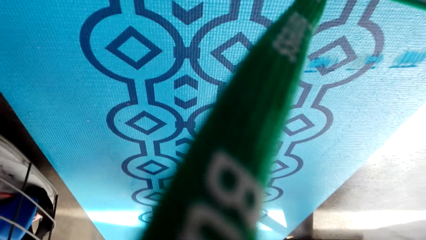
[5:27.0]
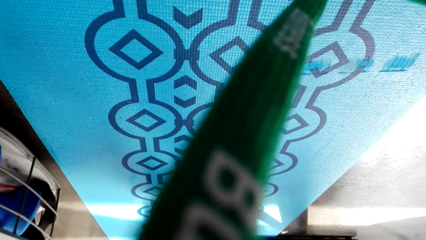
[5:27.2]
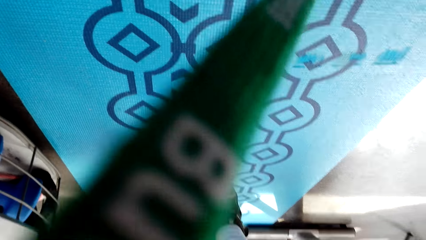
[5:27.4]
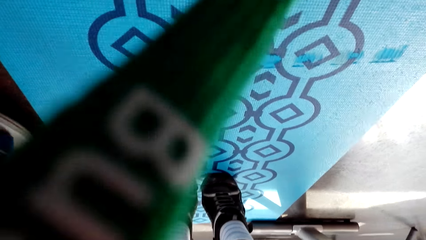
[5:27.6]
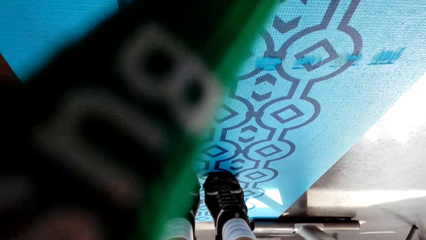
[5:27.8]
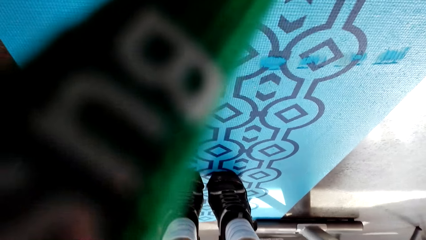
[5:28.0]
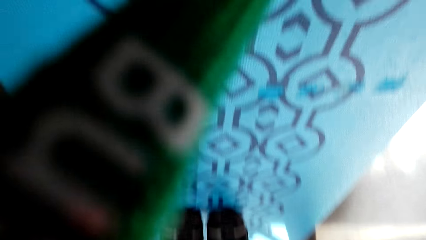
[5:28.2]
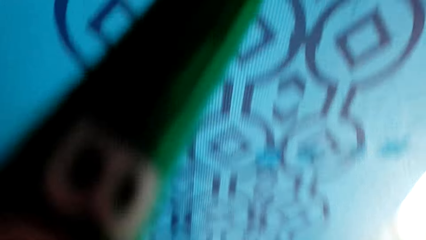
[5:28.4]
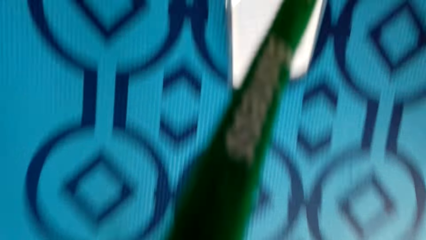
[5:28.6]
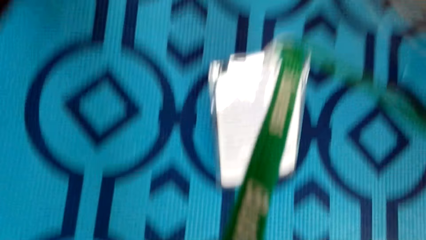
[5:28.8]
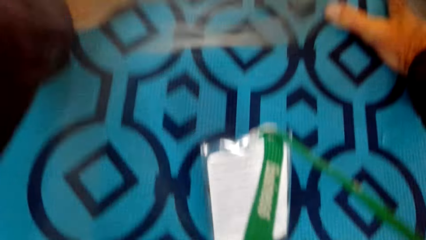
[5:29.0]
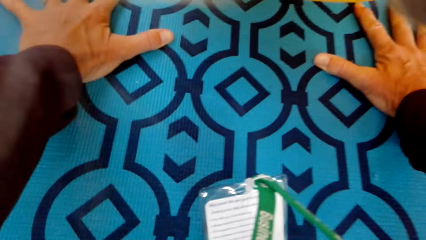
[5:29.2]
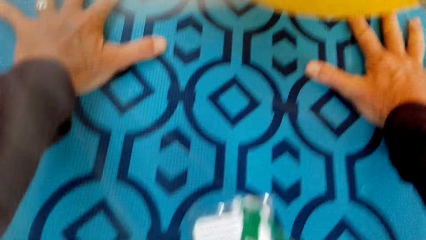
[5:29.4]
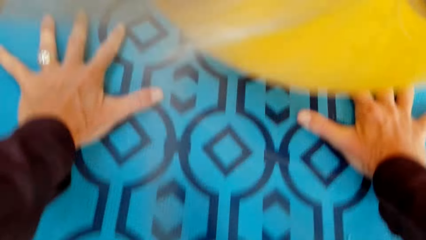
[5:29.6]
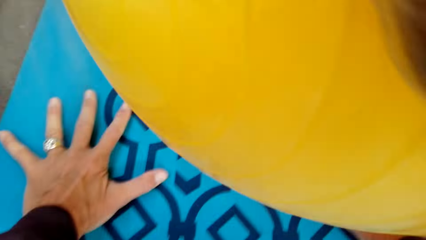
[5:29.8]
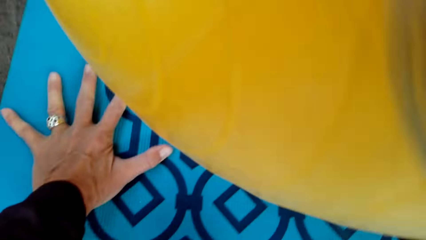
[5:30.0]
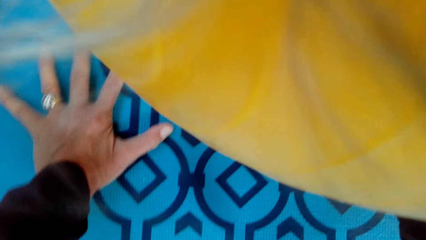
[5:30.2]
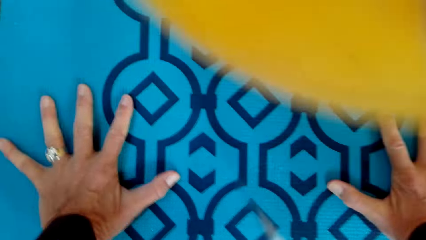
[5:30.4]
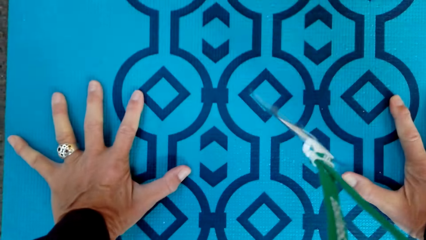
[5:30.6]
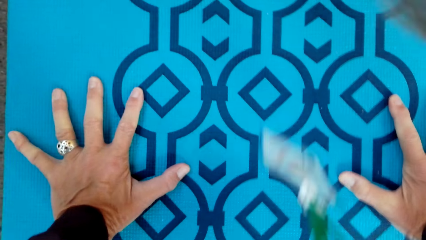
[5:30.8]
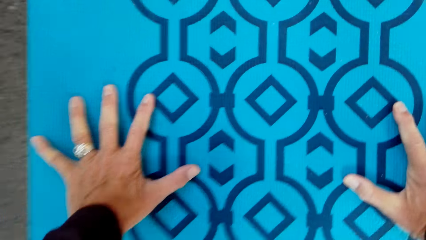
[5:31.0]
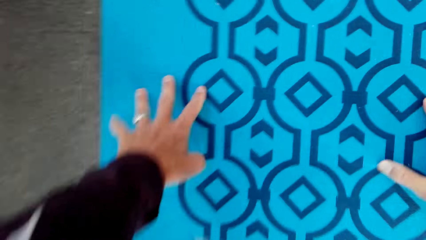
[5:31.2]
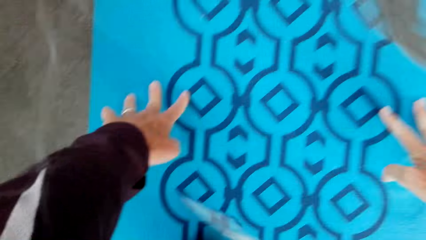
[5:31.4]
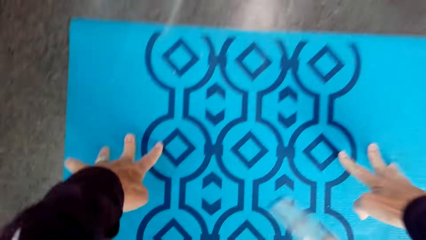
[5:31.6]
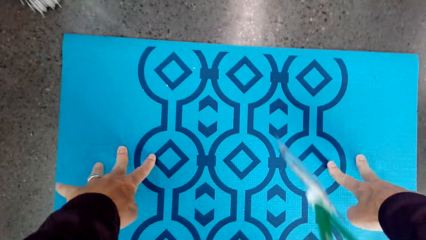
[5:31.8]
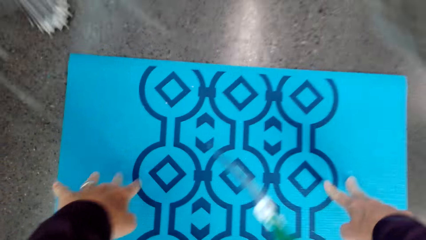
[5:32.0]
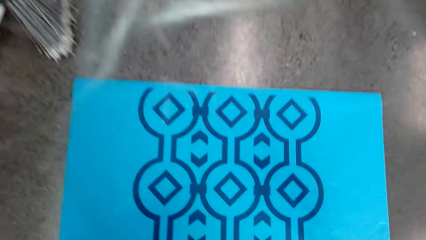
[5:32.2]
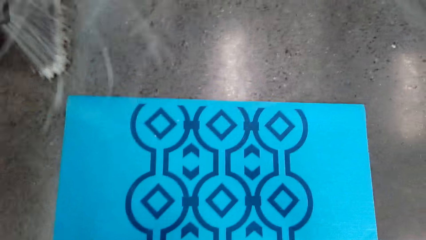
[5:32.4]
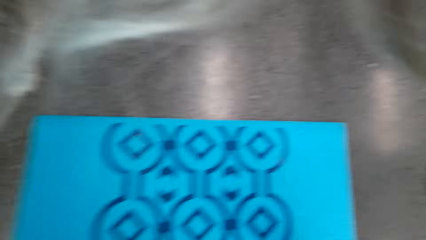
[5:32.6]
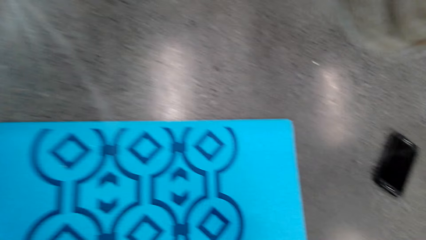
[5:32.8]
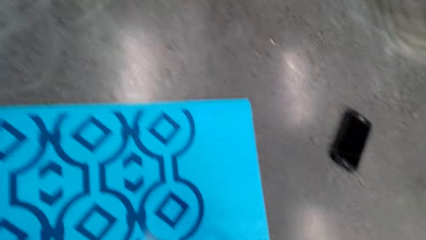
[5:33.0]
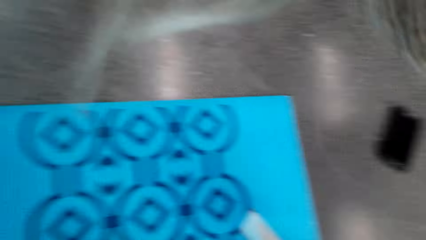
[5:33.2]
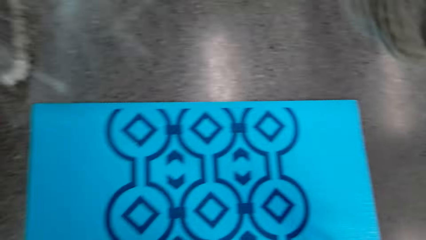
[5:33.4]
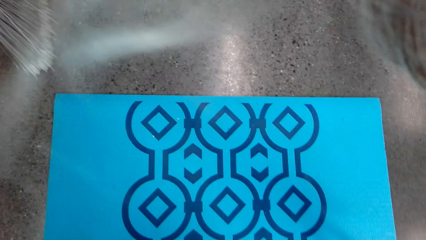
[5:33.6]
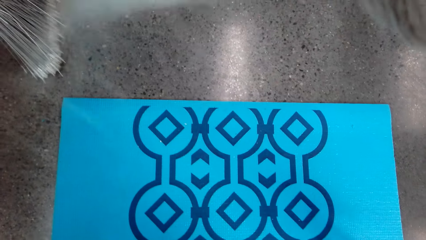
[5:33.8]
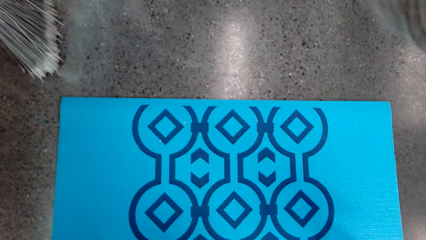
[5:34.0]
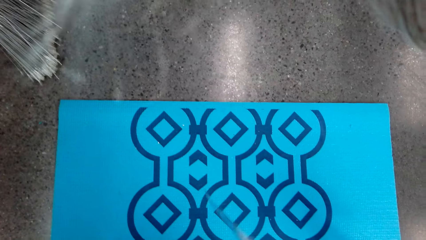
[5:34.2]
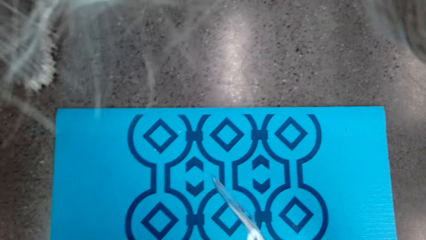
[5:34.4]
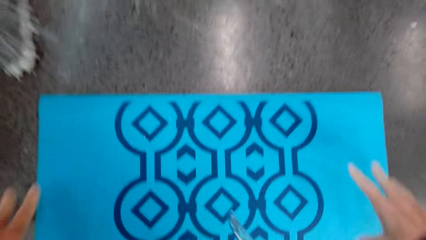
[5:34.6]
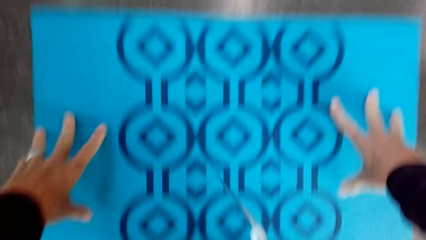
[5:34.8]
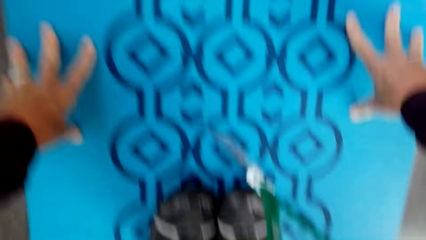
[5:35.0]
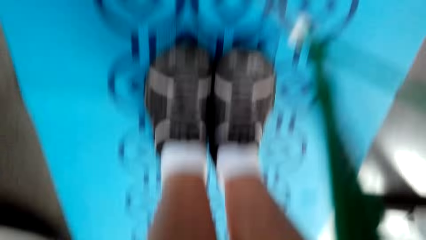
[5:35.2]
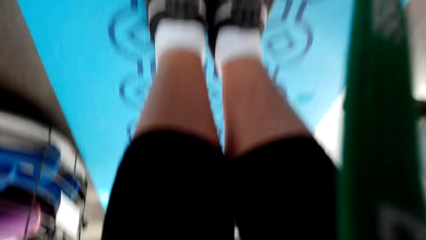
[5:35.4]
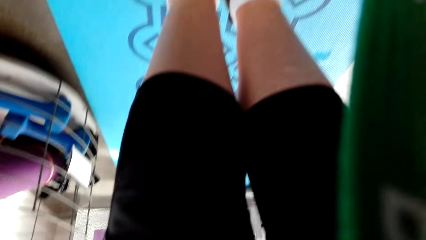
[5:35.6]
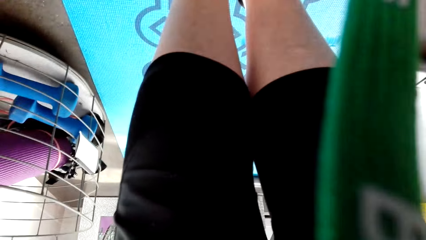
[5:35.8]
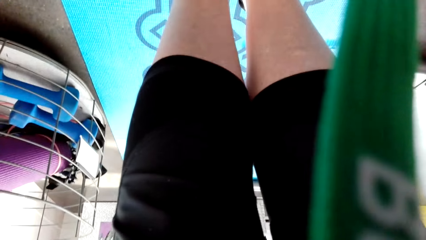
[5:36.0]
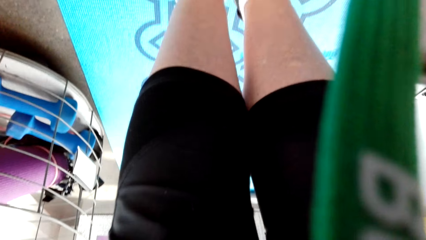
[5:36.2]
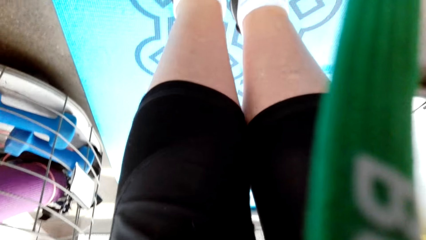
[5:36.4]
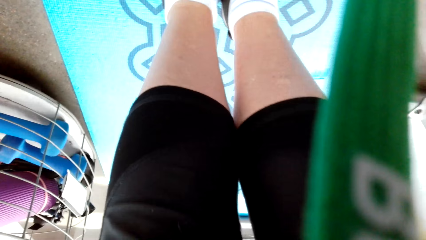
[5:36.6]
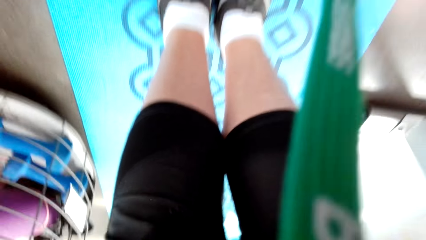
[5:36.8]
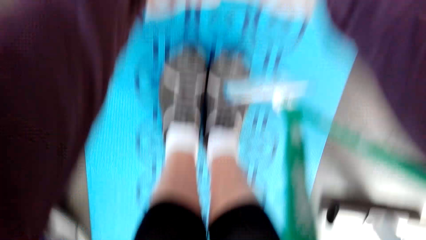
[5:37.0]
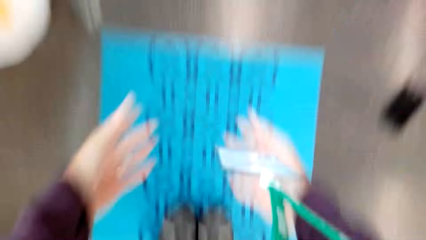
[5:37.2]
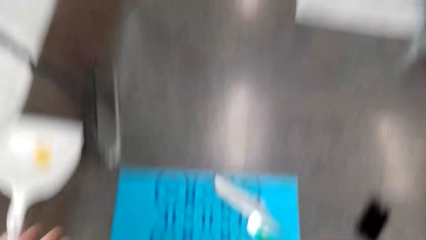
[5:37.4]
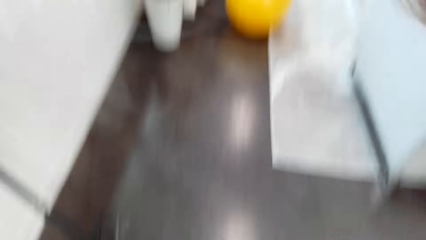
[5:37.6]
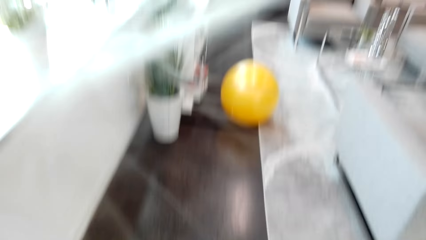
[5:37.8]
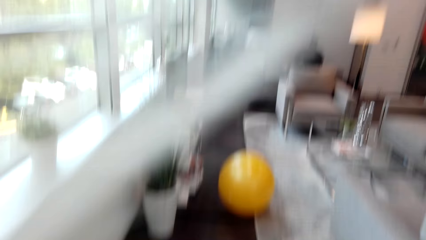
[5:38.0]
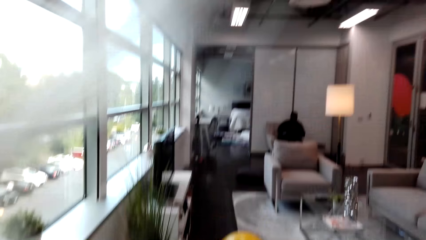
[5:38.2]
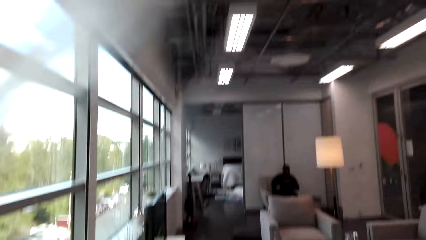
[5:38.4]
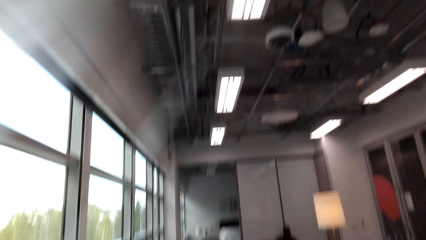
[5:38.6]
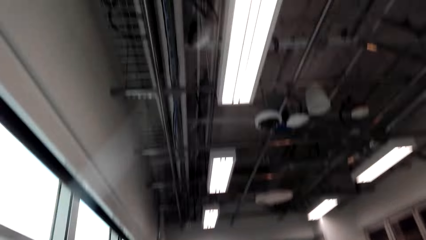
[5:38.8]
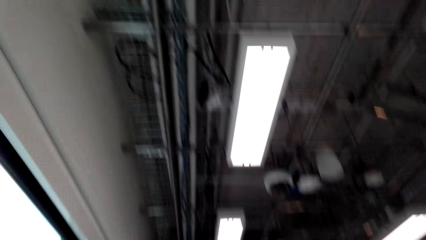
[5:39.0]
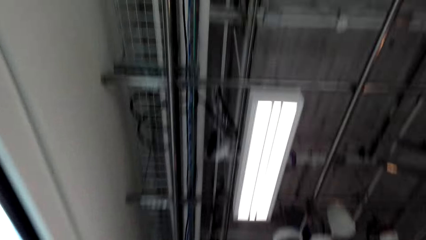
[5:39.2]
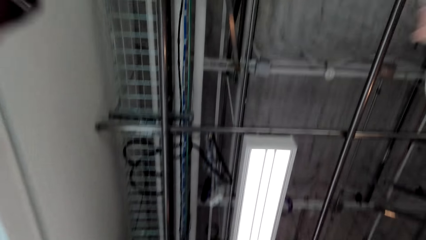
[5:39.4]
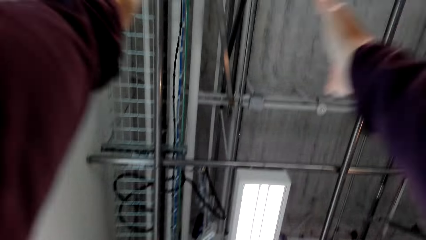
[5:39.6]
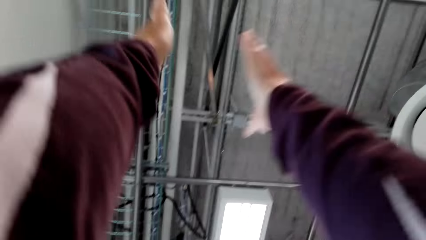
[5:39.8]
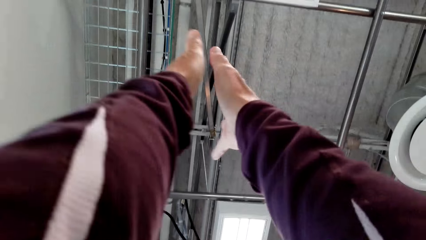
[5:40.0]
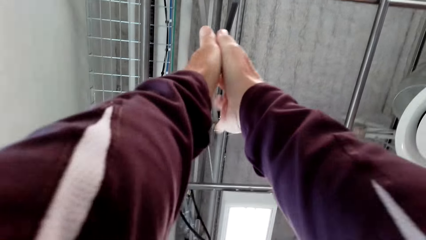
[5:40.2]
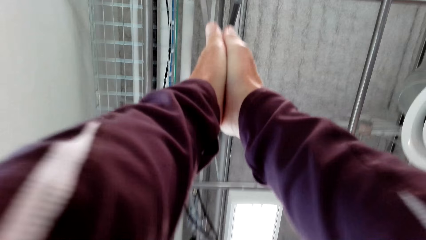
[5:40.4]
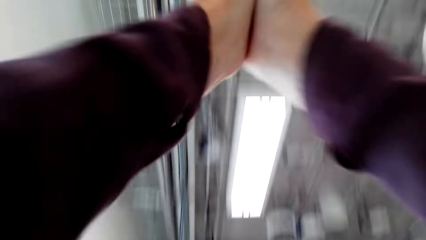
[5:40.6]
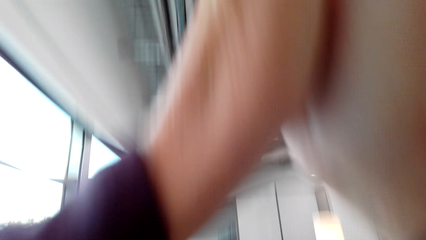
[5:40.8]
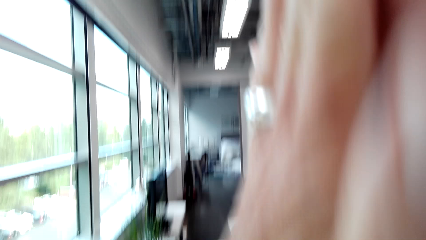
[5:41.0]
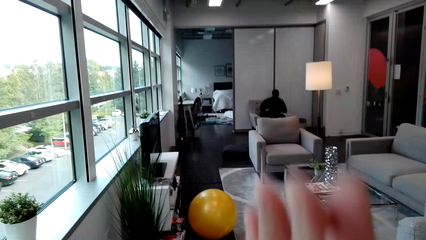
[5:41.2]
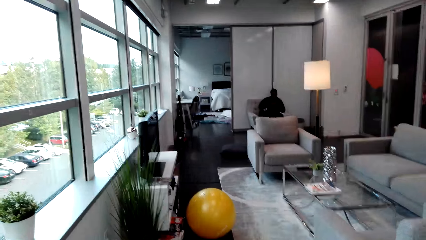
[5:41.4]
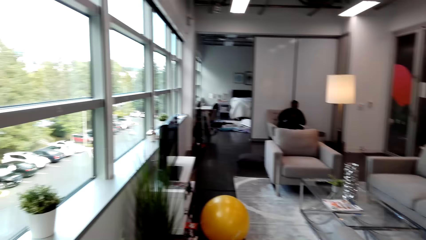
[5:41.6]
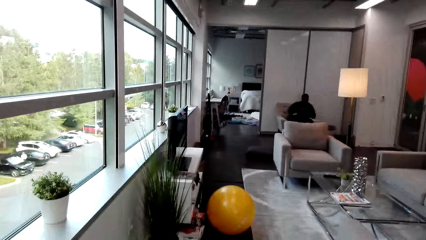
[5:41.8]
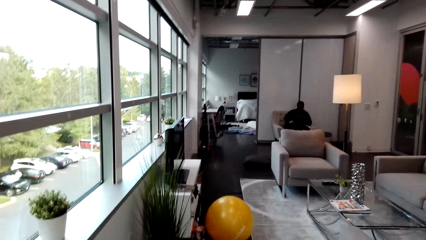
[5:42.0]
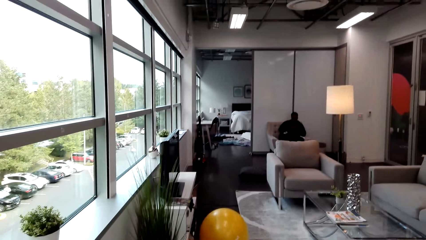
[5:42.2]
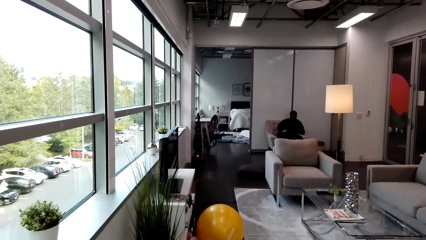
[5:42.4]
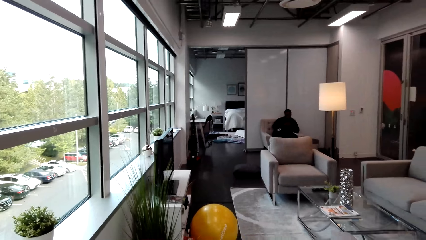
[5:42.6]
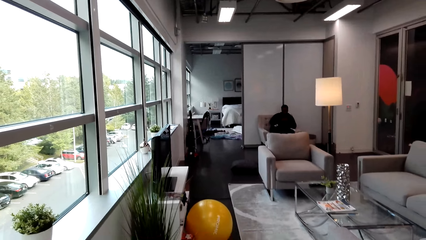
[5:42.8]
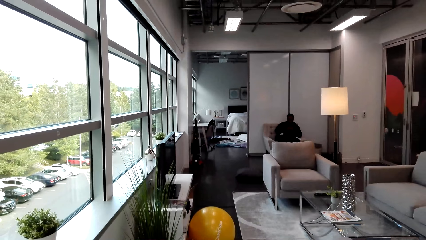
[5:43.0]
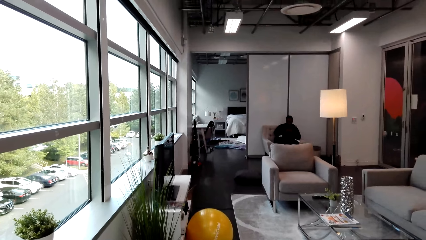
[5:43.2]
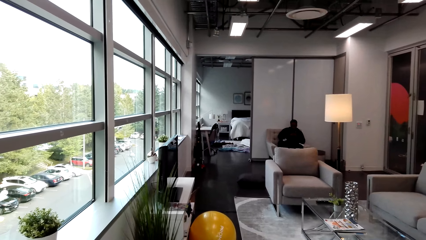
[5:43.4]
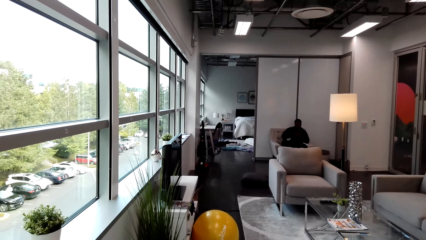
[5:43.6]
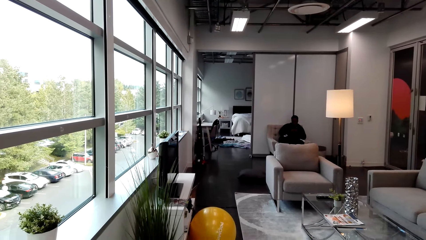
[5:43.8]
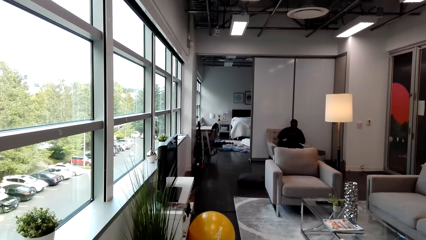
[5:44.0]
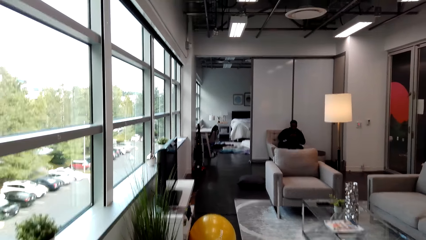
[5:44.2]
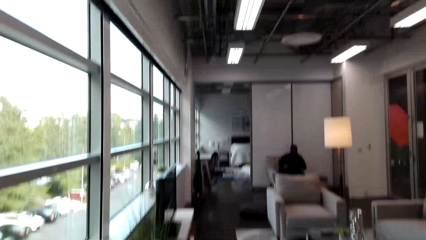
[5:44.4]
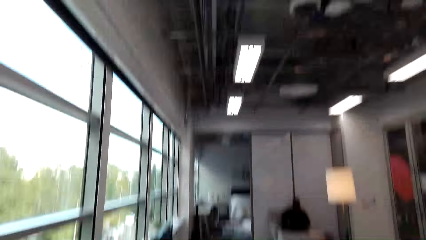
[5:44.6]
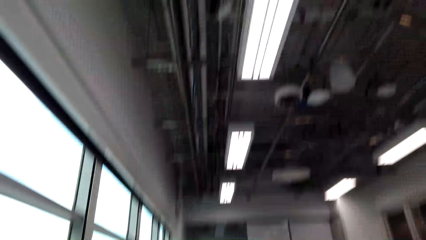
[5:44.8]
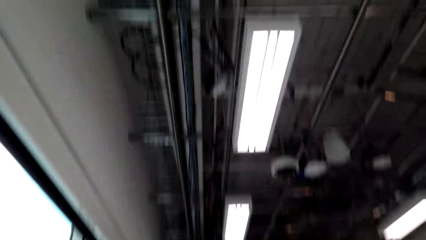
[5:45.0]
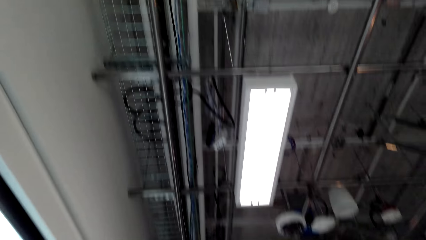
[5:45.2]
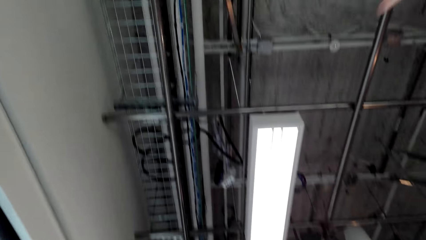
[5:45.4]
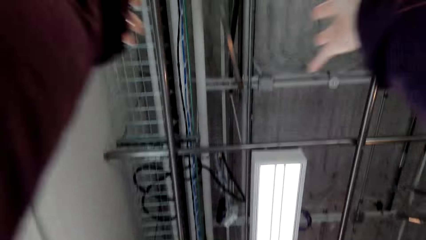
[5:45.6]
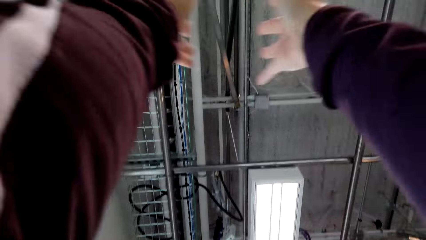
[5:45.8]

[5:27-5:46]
The camera wearer stands up. They put hands on the carpet, bend down, stand up, exercise in the house and look around.
